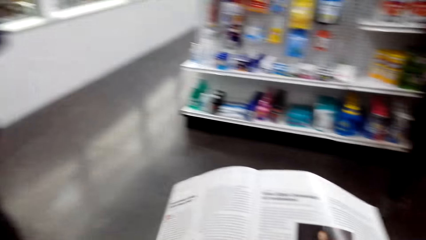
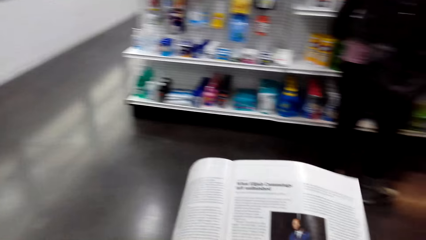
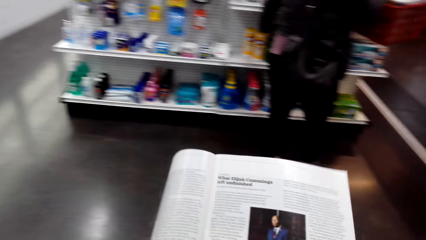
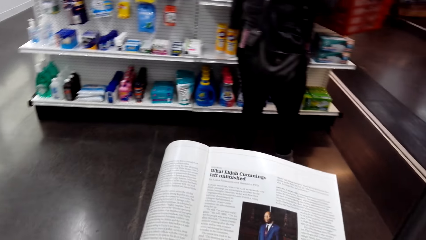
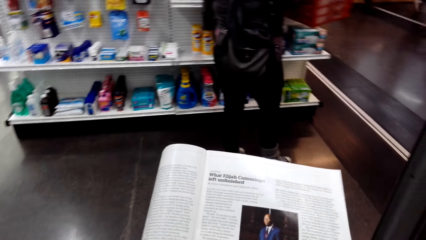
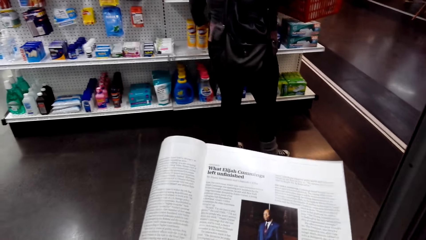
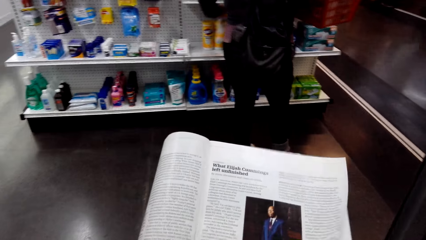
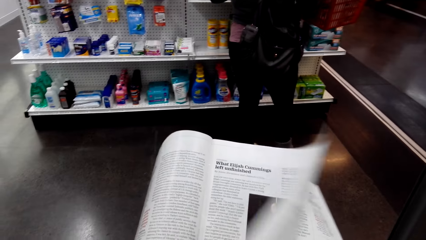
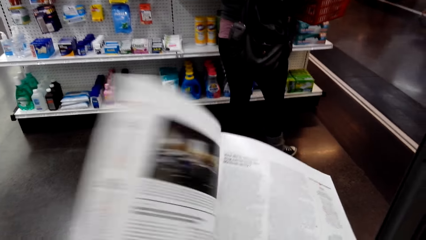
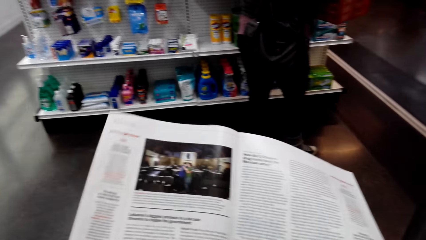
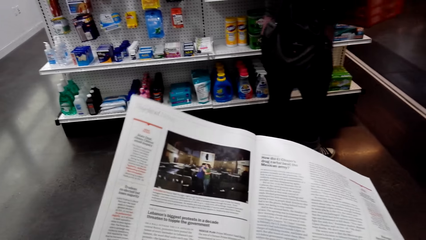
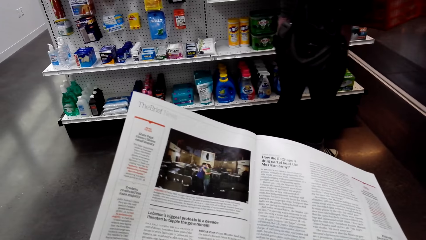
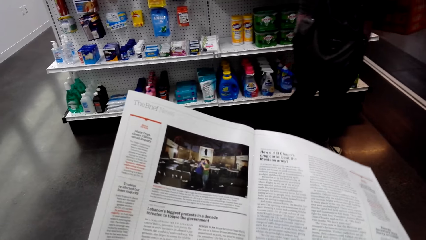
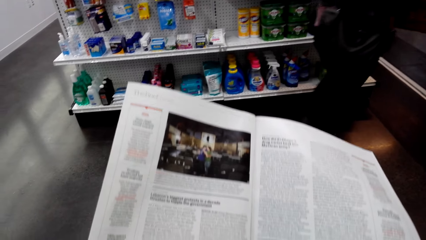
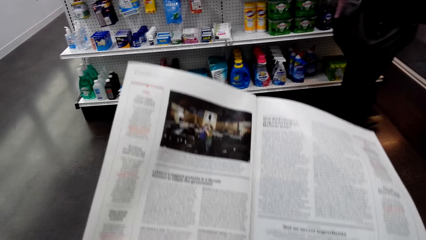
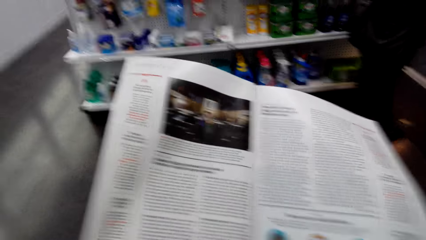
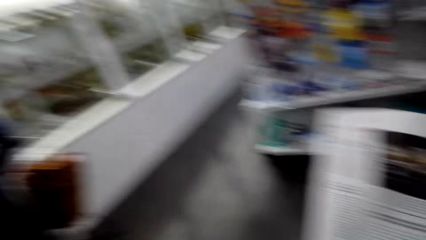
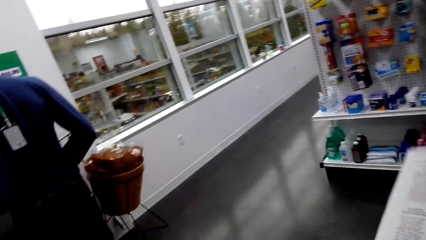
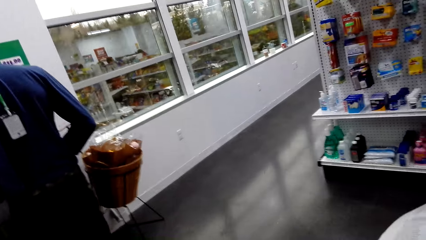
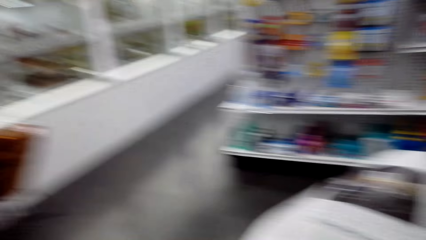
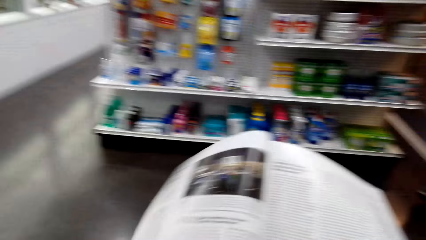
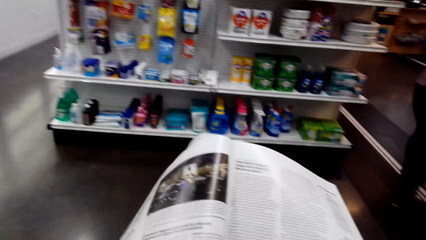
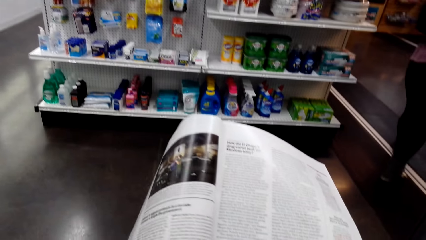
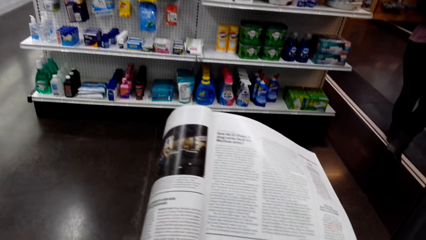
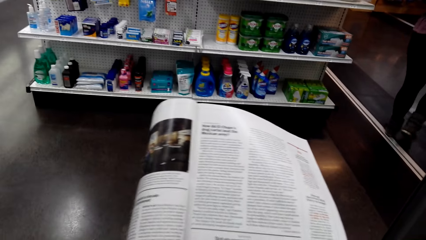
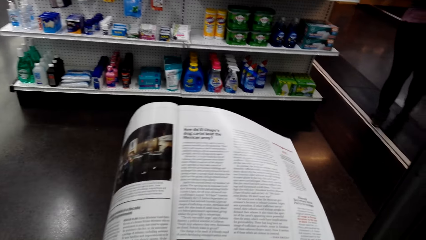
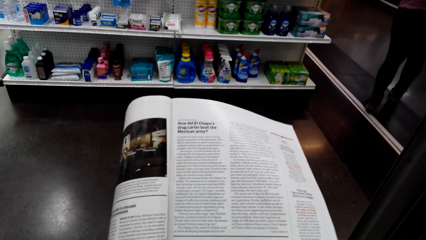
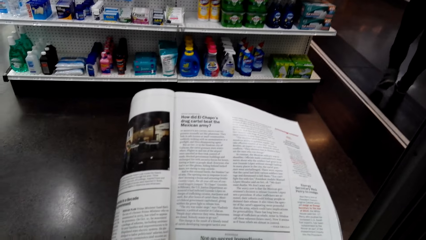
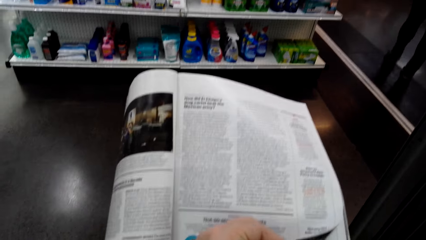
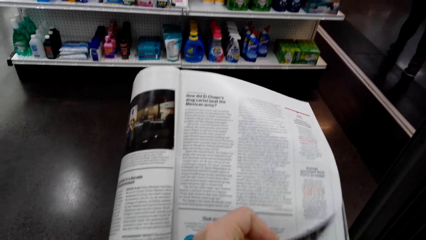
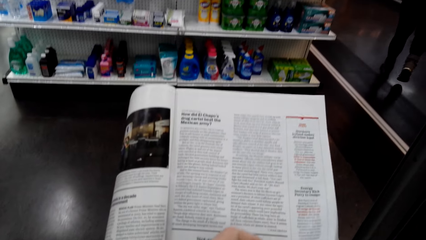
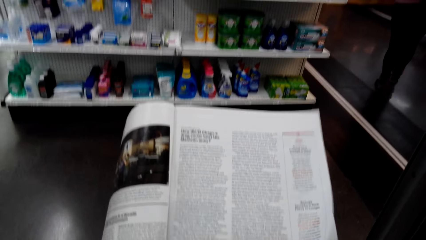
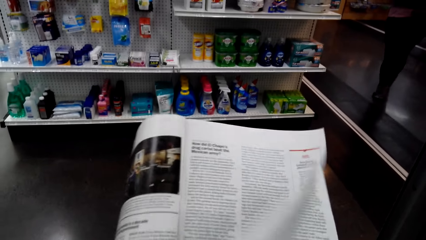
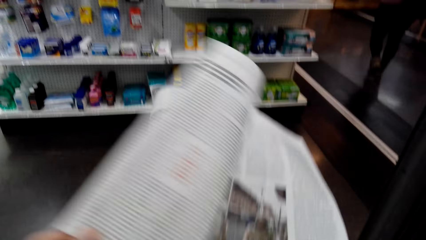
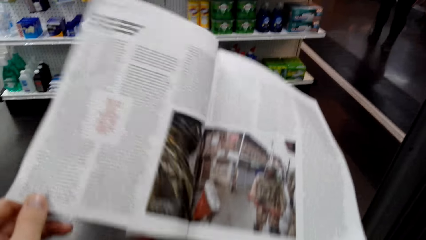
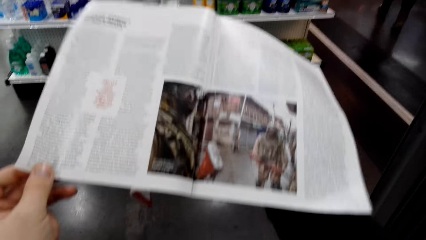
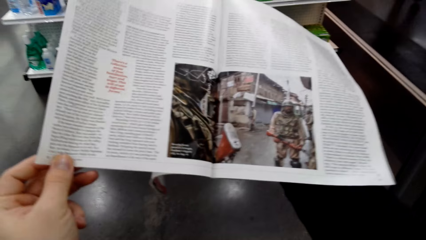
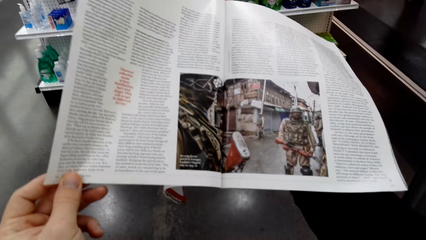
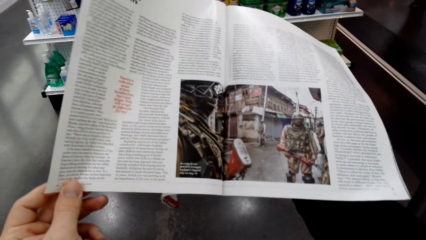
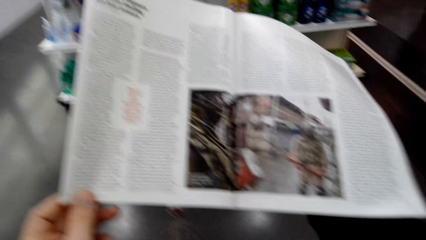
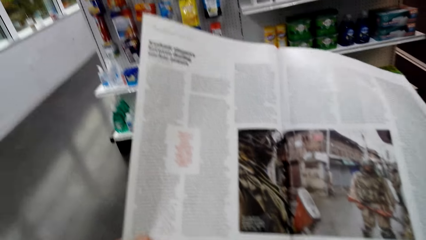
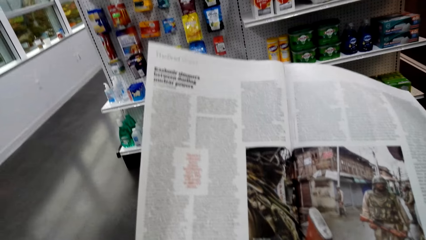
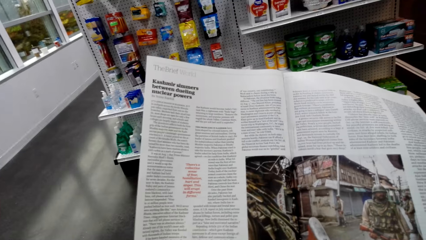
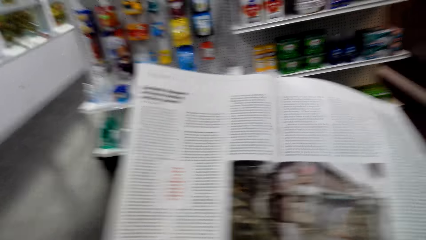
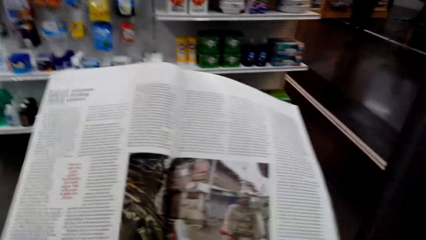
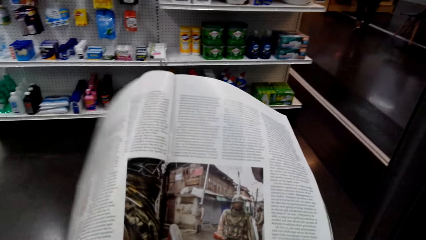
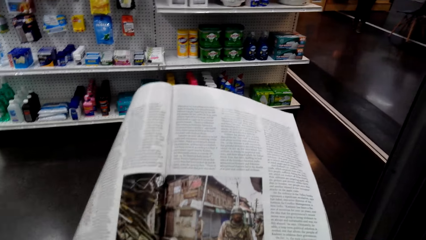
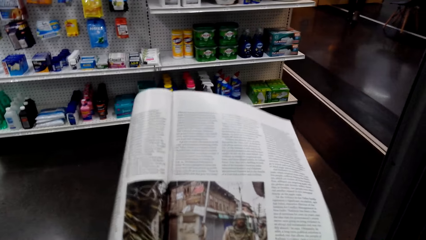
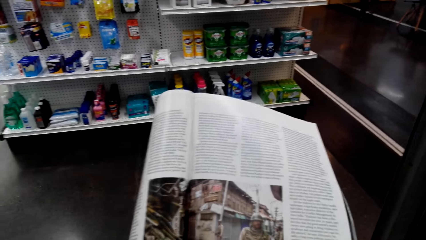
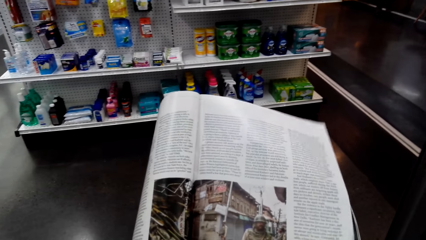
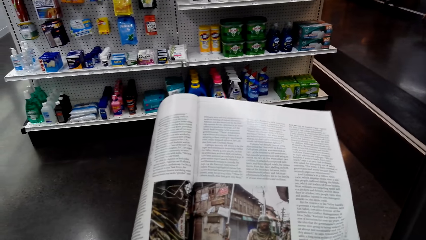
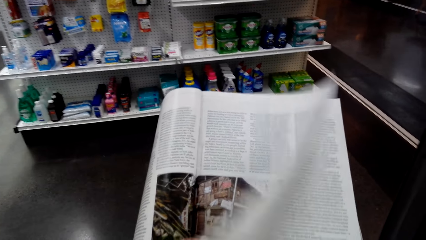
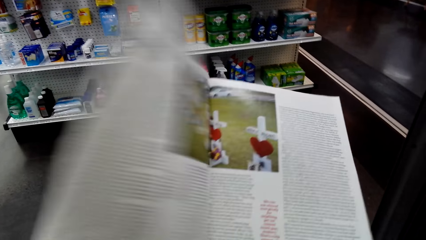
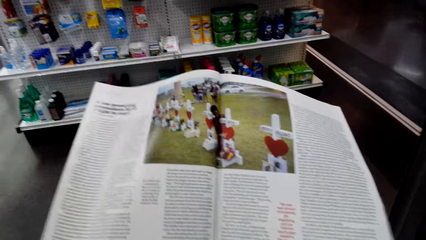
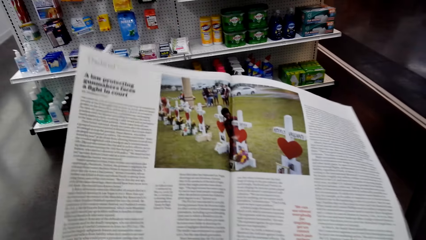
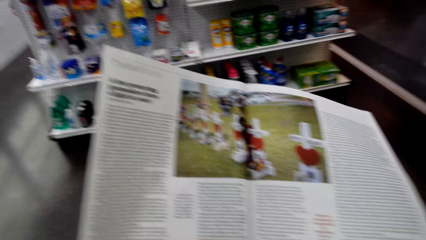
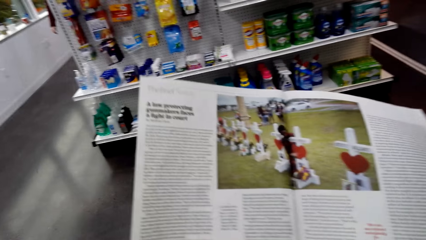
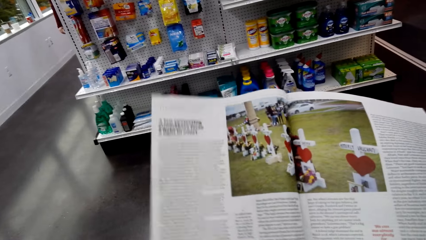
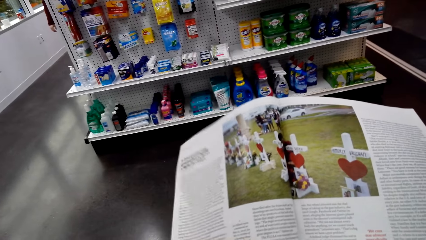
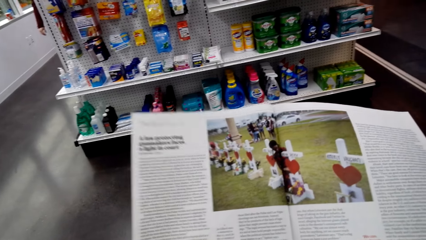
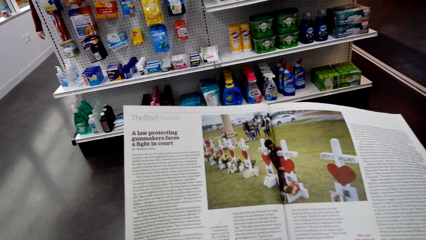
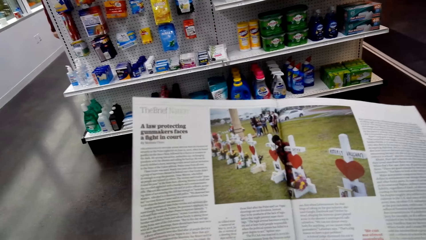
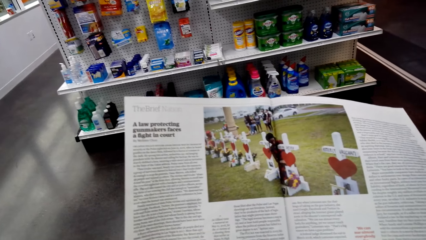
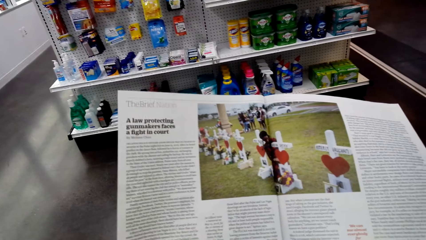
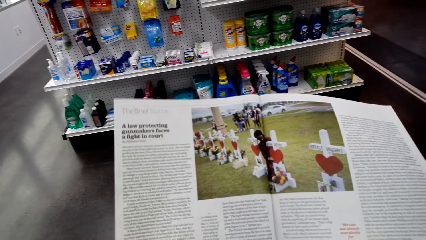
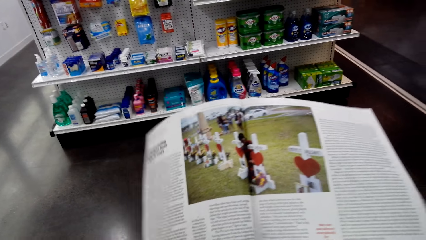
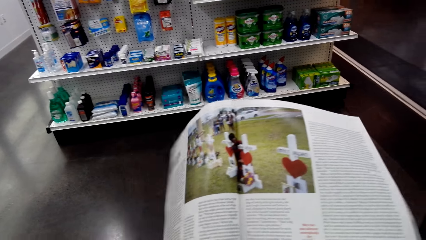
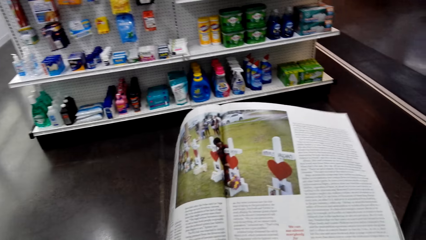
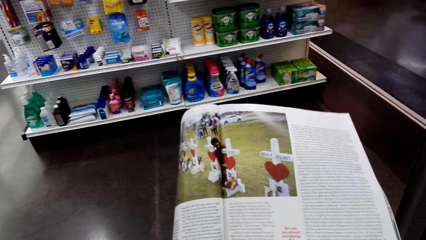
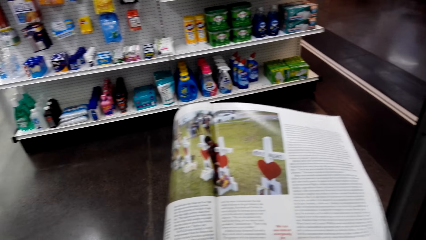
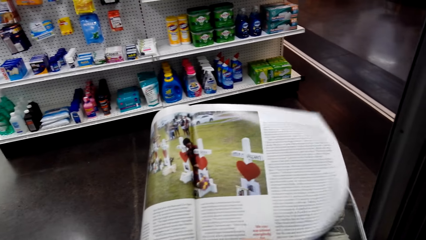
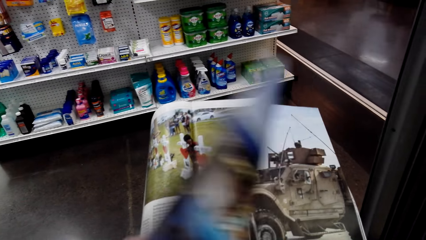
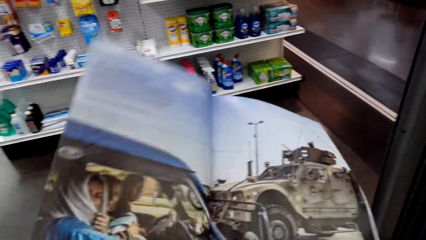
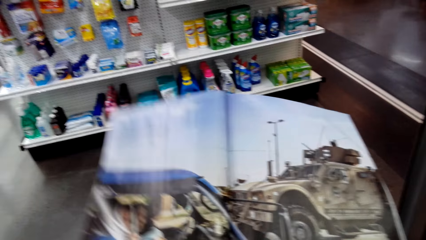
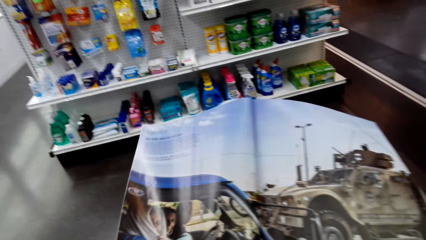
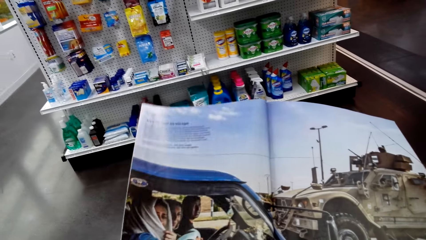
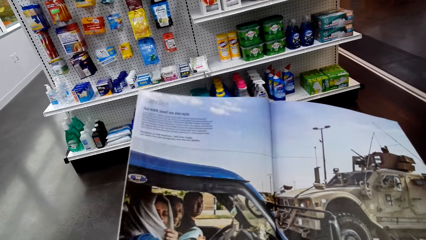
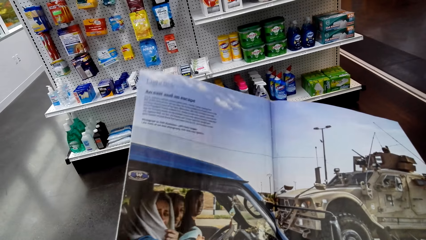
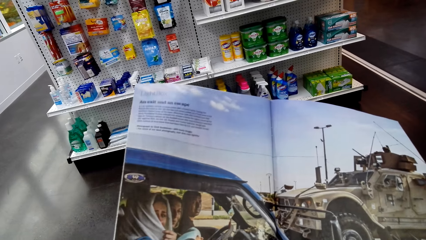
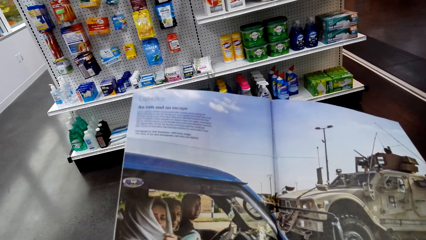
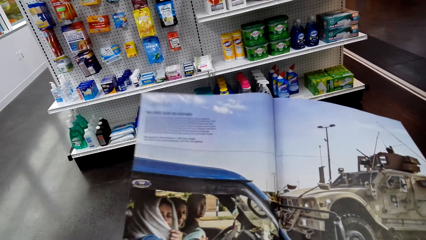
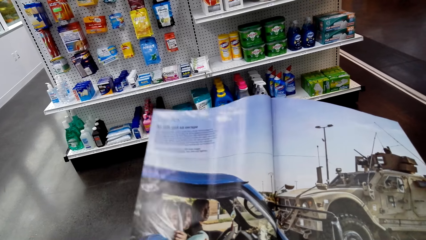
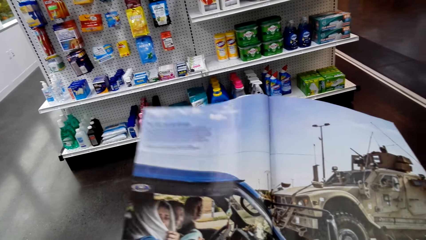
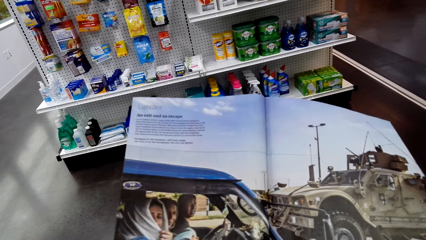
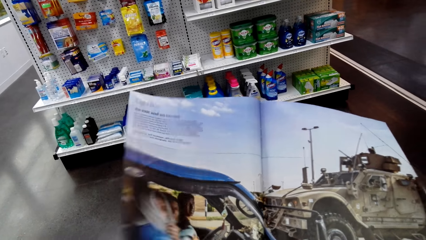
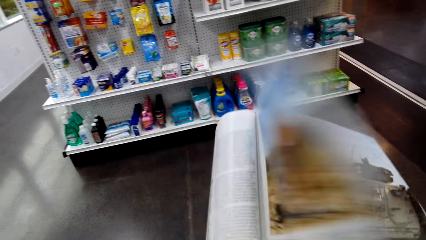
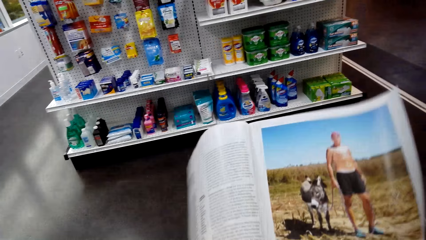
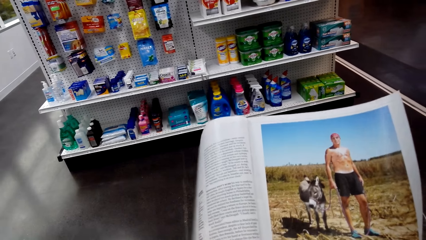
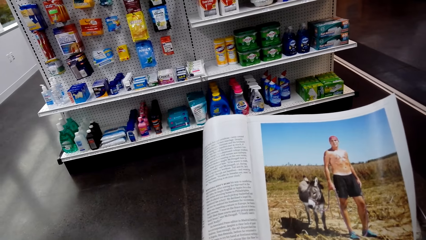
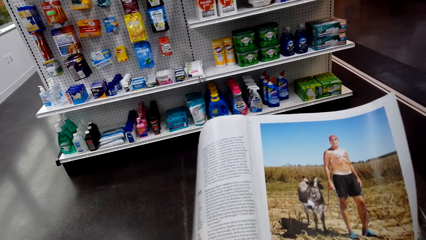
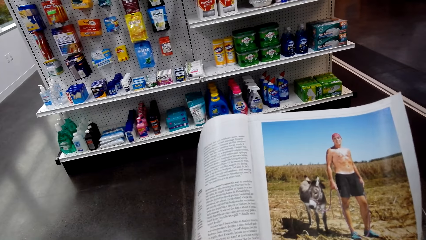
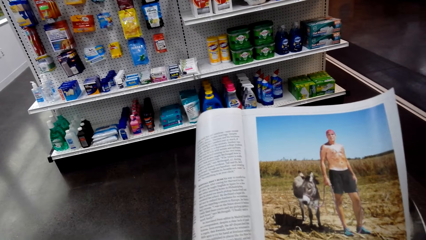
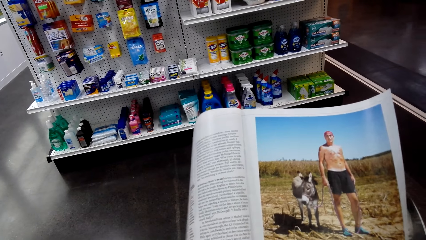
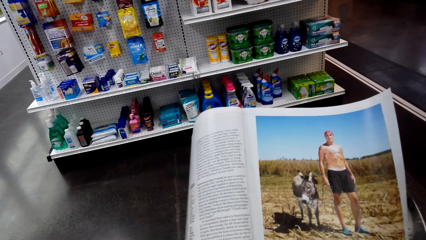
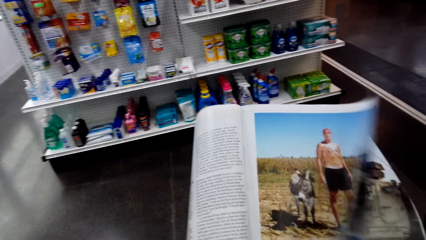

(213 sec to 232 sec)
The camera wearer opens pages of the booklet. They look around. They open pages of the booklet. They look at the open page of the booklet. They open pages of the booklet. They look at the open page of the booklet. They open pages of the booklet. They look at the open page of the booklet.
